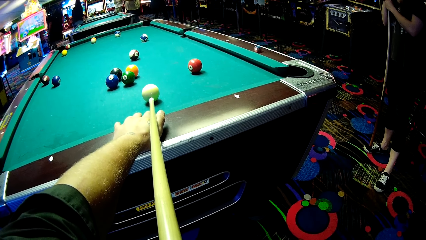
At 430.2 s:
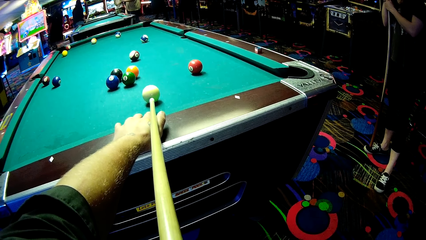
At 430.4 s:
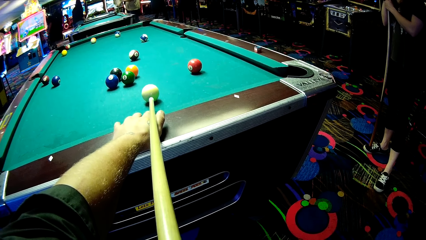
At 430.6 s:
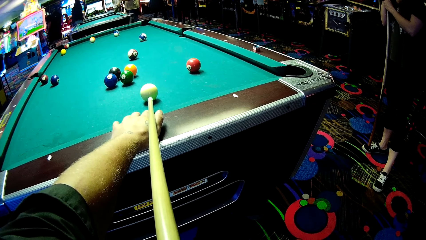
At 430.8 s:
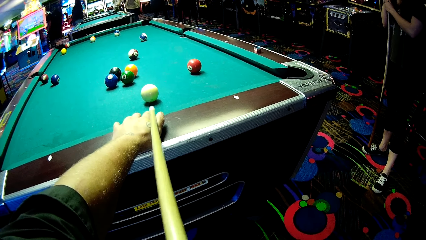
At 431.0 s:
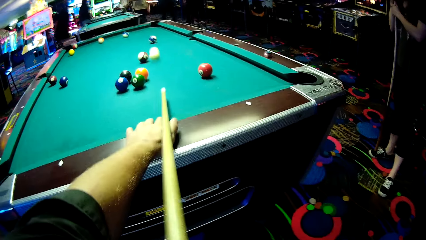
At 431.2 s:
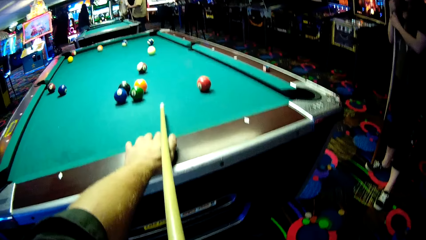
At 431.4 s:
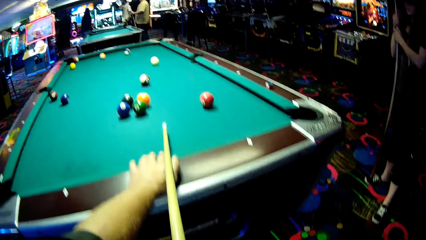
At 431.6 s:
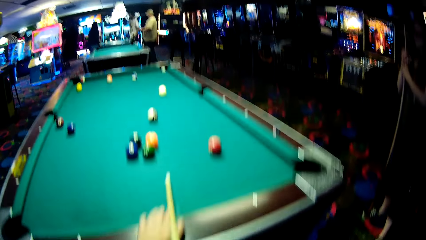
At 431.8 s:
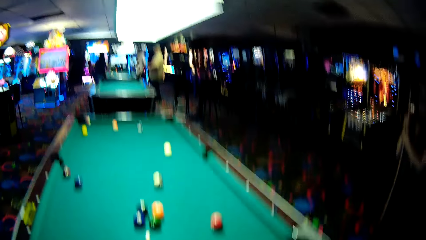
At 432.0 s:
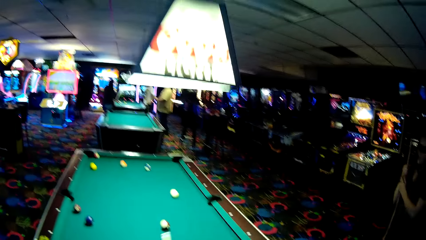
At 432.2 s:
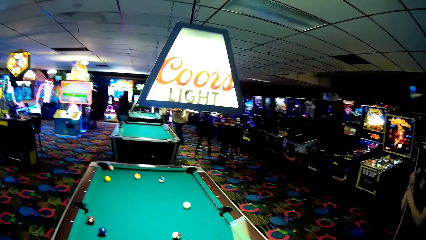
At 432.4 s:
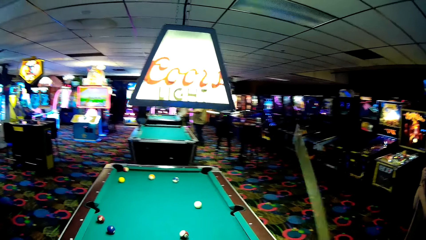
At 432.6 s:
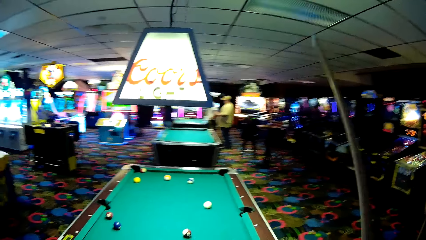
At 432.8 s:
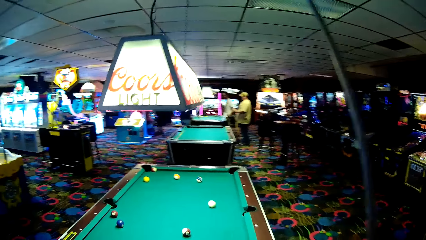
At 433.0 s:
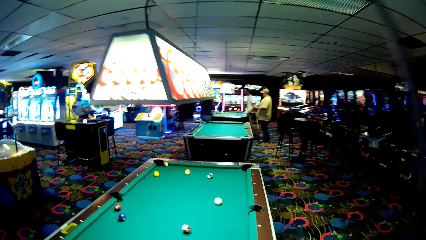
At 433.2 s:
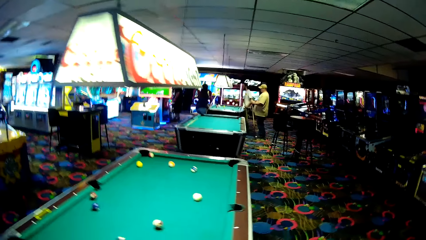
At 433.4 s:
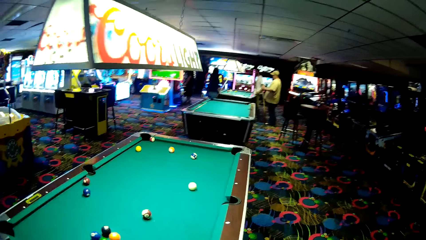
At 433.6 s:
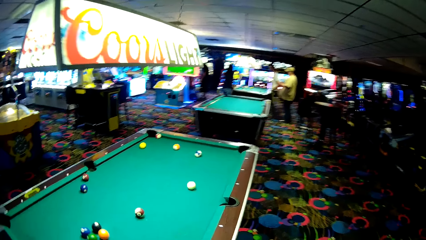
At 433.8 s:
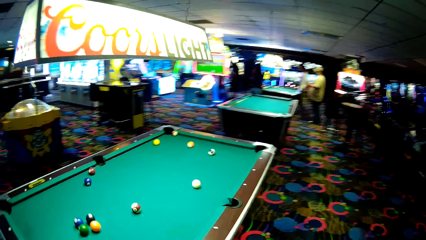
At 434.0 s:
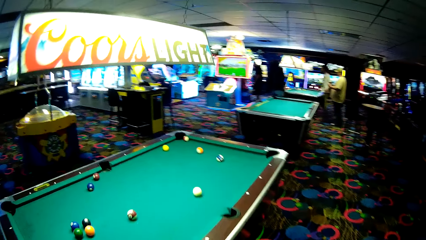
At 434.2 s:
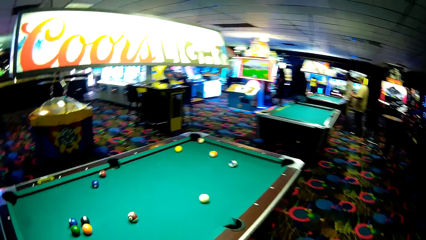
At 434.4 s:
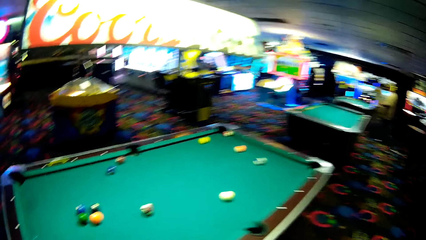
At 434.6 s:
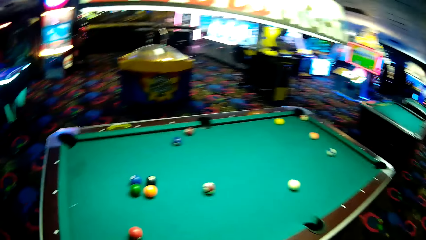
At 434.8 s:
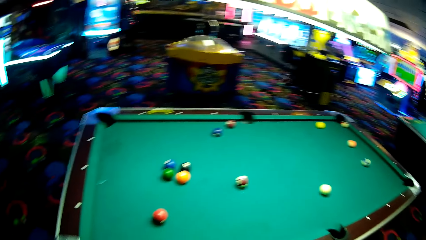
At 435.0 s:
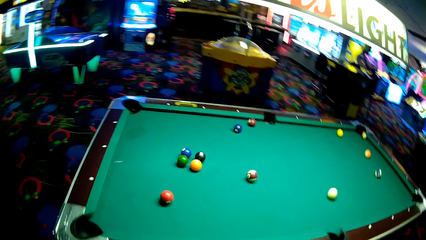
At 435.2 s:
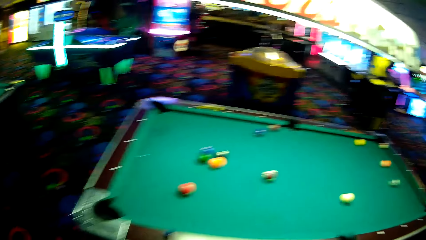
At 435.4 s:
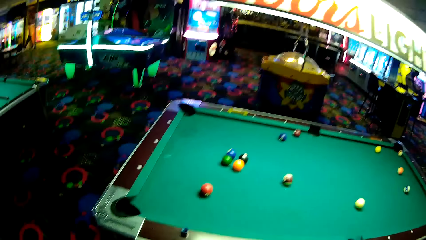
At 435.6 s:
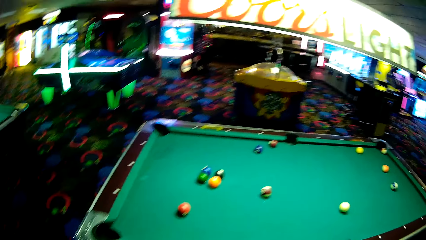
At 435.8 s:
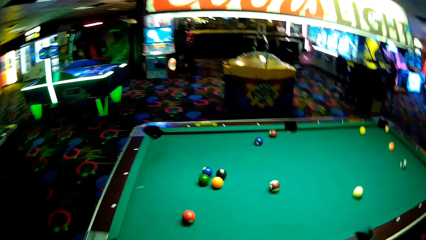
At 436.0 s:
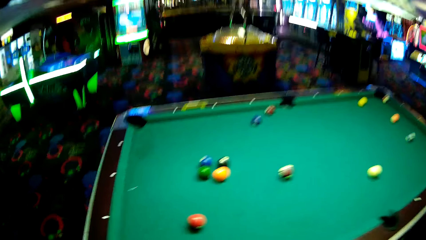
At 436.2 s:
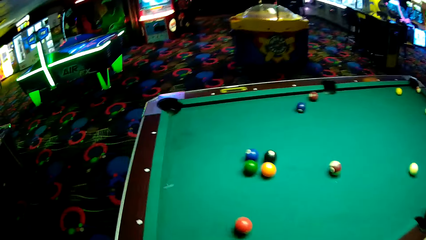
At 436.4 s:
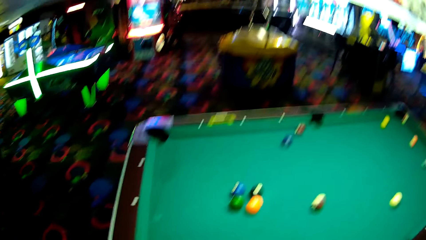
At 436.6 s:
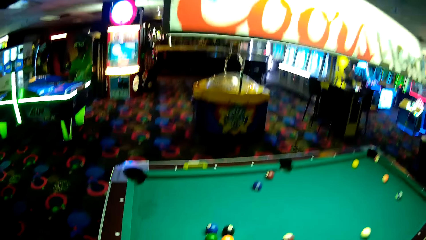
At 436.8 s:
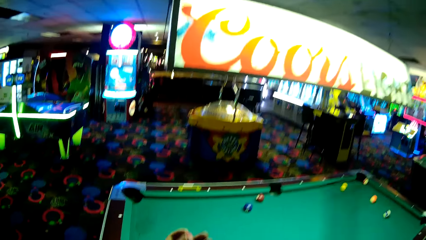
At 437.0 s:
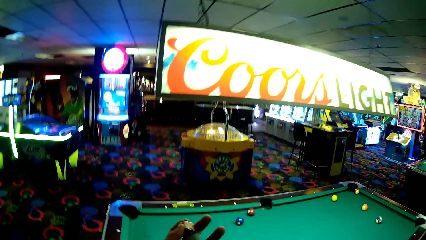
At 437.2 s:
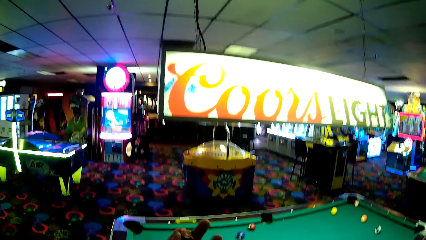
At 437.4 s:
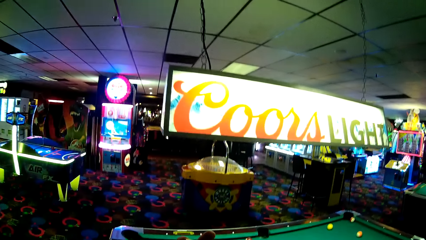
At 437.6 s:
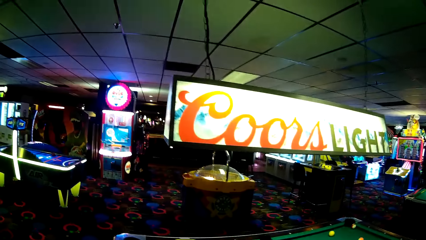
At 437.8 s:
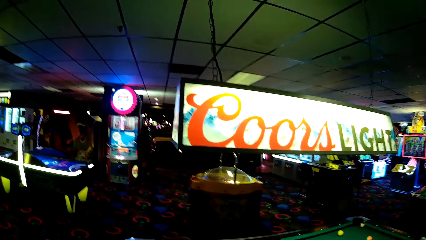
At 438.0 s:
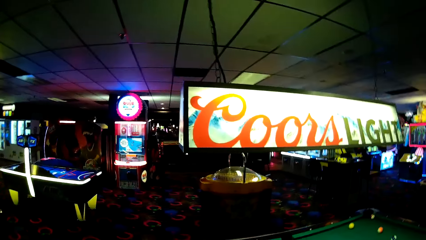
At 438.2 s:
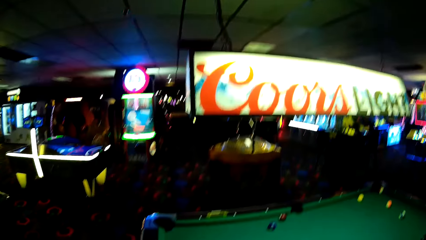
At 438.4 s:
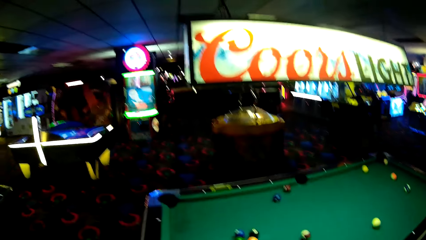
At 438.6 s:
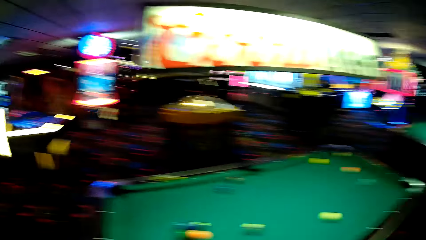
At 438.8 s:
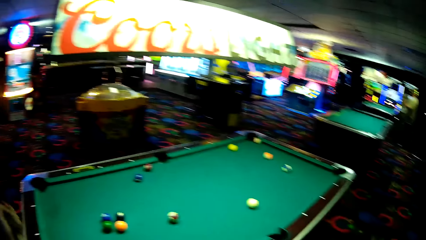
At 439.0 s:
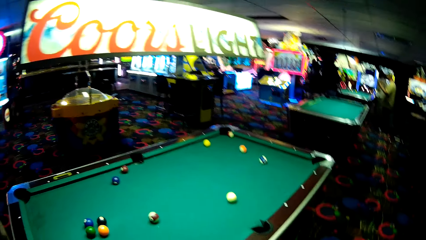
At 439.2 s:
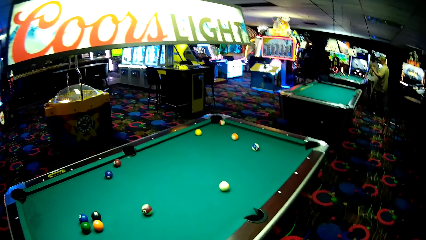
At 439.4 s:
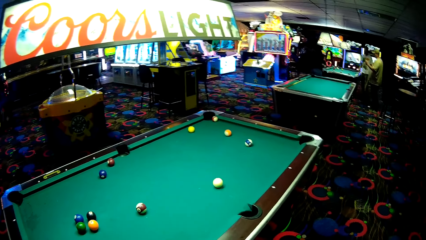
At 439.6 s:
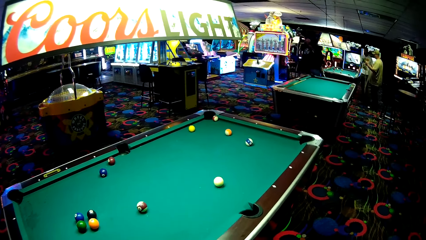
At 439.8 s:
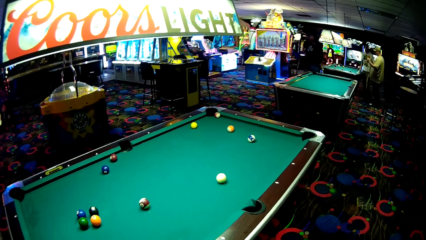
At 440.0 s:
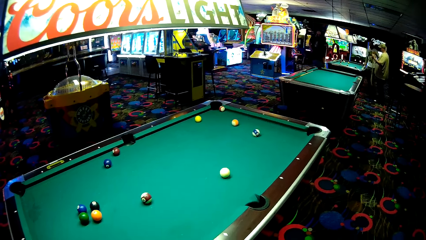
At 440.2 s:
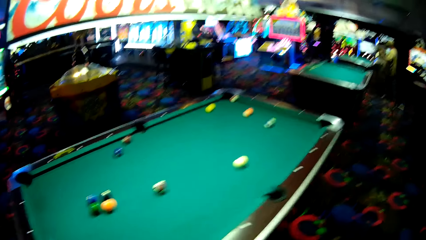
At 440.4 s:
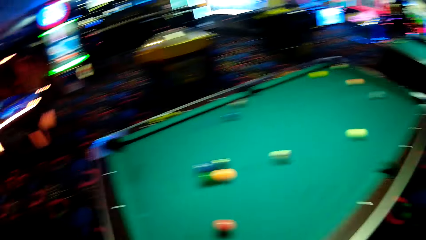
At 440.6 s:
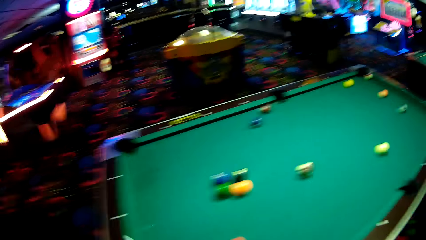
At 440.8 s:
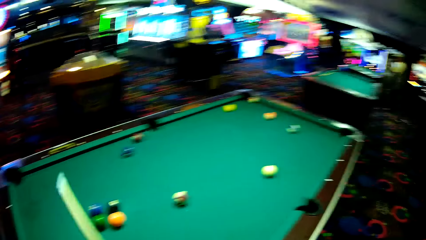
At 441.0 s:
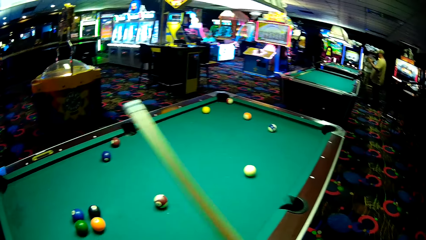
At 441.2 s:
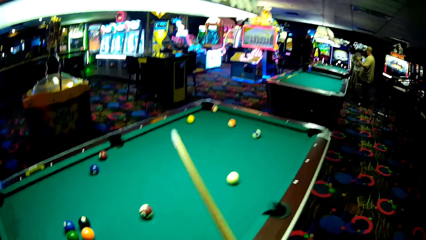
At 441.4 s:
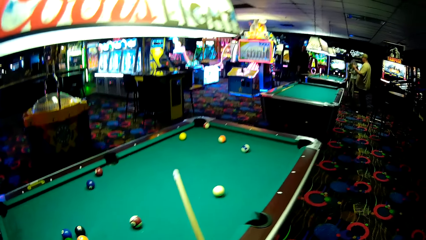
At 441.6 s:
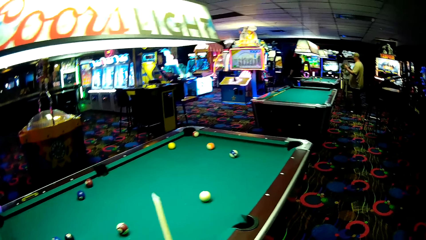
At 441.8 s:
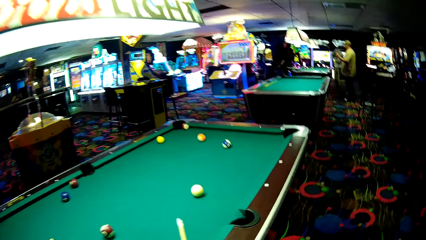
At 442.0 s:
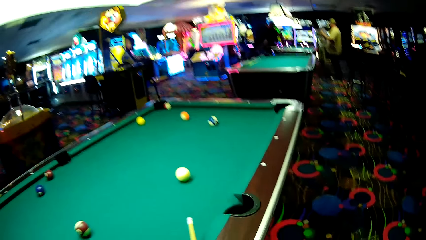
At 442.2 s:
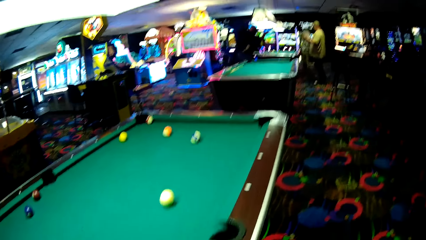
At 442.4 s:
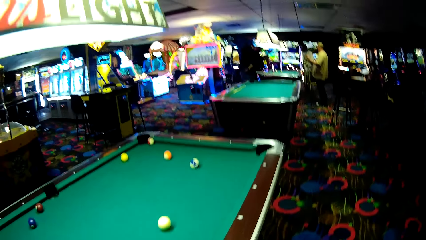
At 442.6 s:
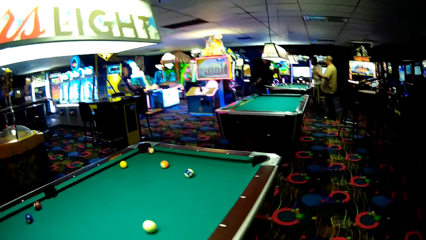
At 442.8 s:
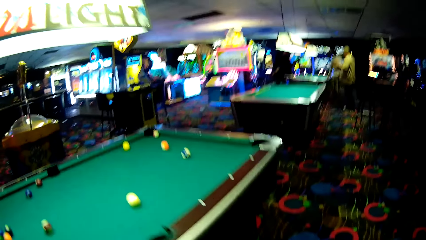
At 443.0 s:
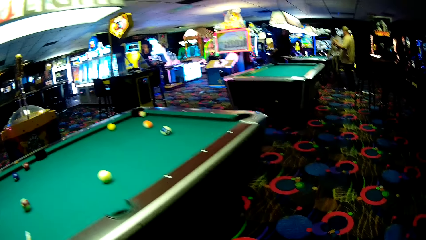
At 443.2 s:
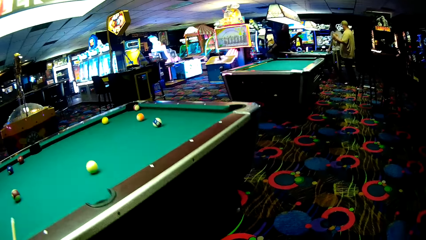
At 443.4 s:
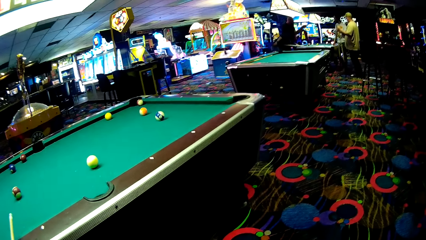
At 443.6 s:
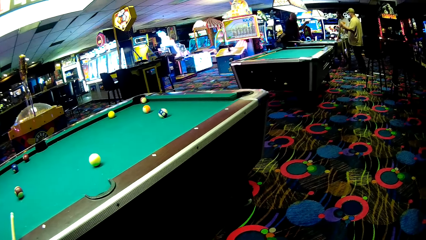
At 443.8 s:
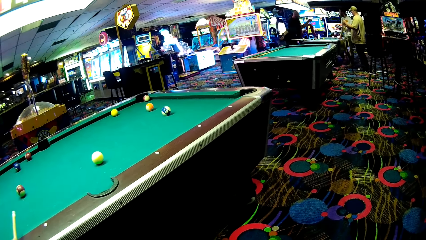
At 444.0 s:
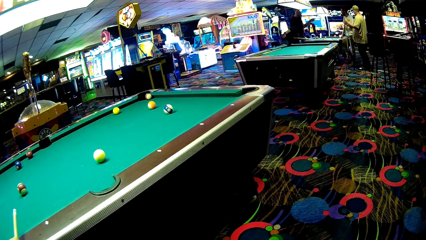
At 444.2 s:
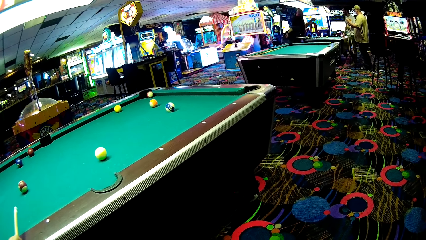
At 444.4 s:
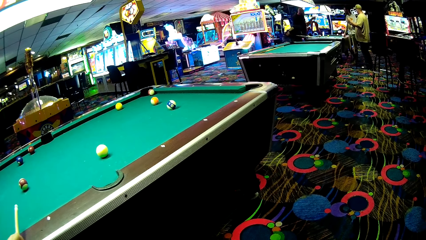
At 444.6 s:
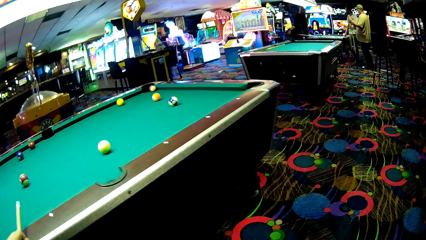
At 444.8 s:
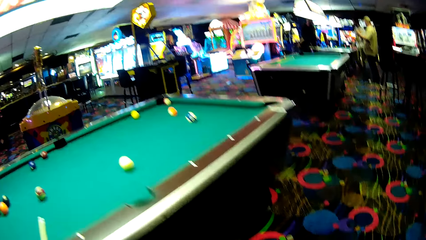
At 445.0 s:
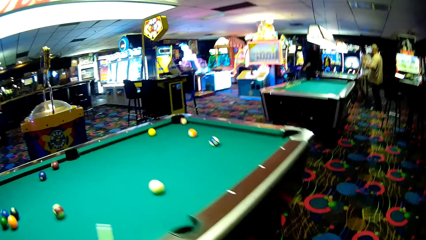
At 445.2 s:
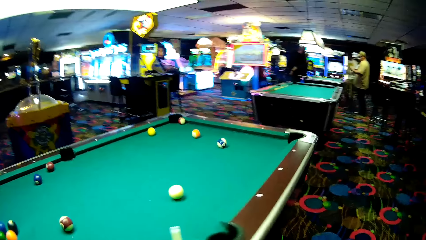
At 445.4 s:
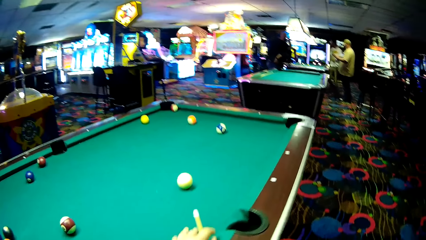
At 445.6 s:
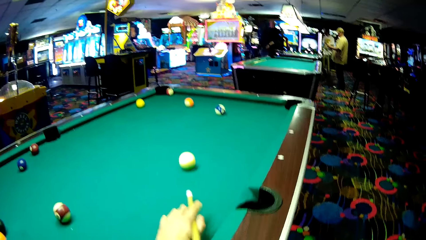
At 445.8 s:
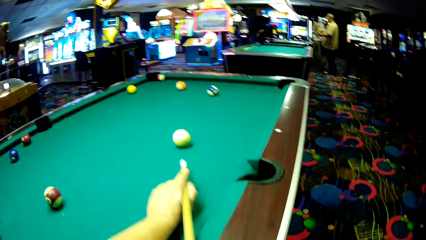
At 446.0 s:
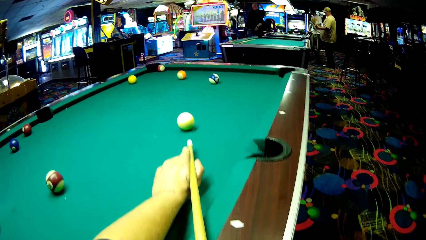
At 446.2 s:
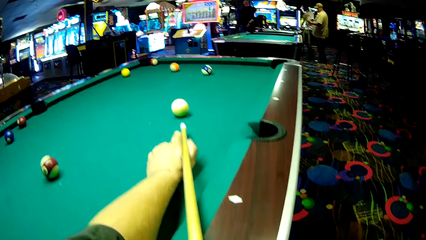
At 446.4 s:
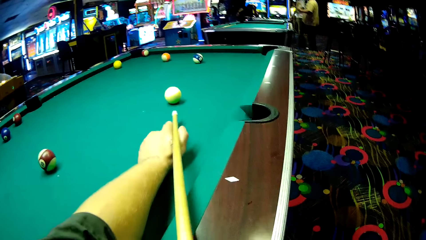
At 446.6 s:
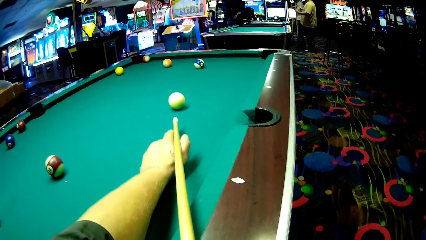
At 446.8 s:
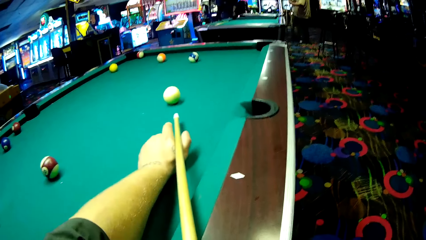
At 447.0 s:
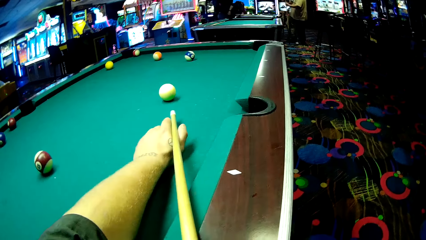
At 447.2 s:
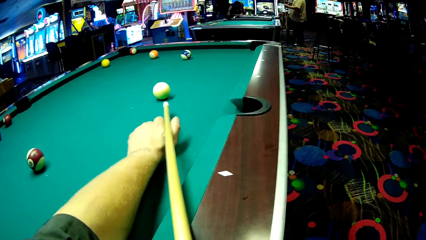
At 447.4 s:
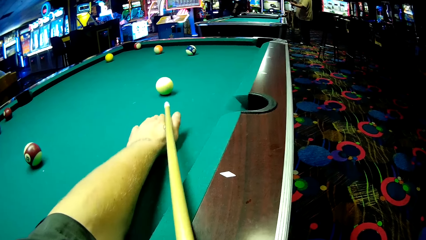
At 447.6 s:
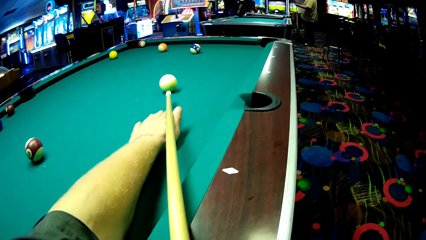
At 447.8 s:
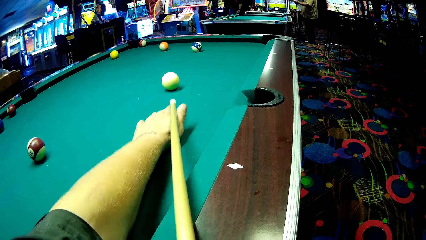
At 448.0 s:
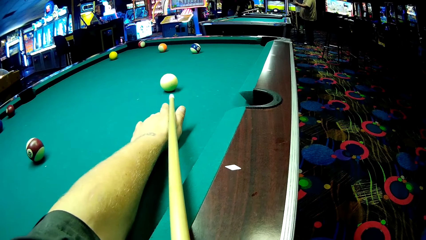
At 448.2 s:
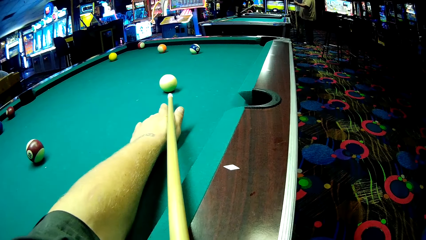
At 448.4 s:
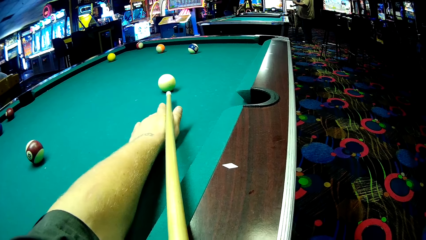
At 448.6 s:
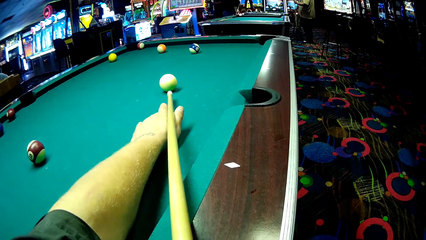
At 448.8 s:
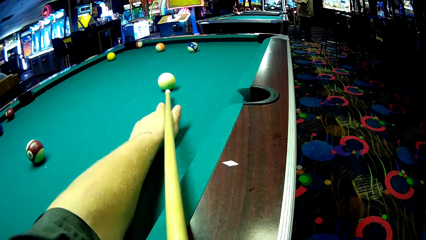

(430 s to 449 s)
The camera wearer strikes a ball into the pool rail. A person plays a pool game with another person on another table. The camera wearer plays a pool game. They hold a pool cue.
